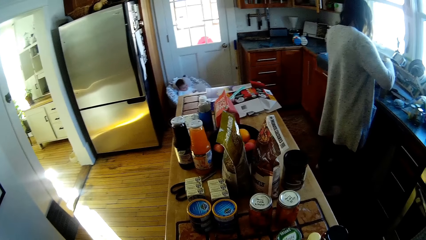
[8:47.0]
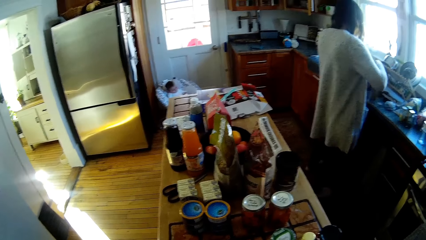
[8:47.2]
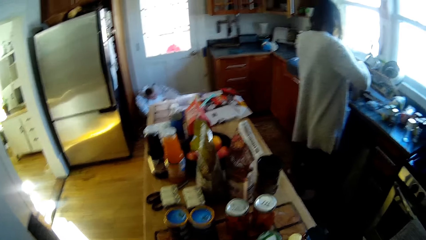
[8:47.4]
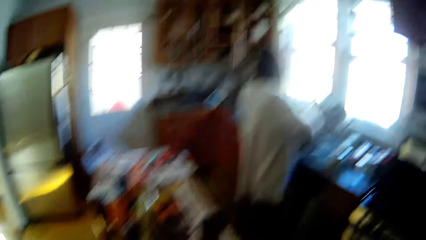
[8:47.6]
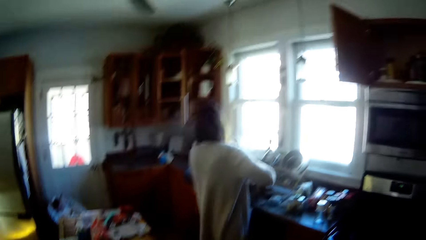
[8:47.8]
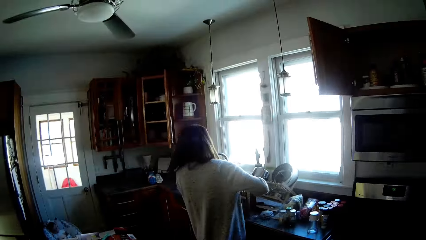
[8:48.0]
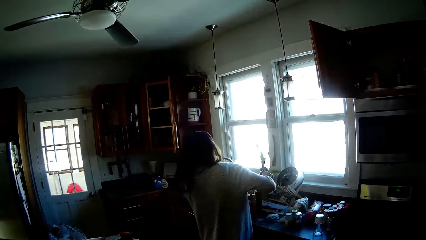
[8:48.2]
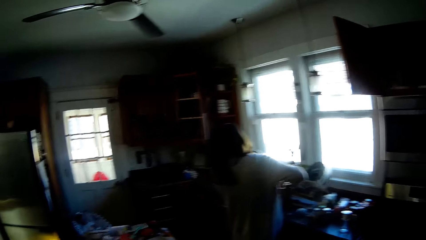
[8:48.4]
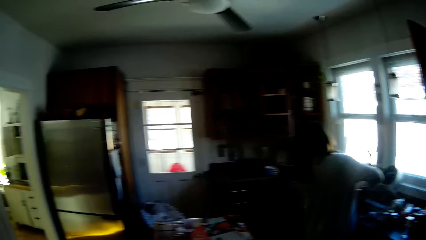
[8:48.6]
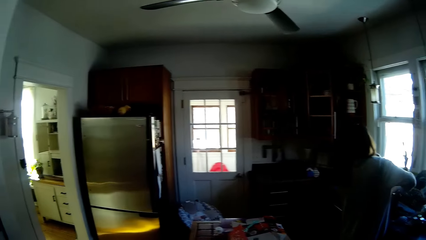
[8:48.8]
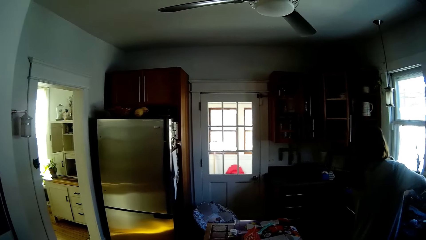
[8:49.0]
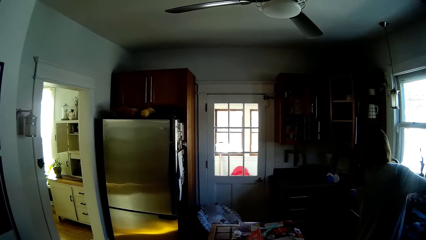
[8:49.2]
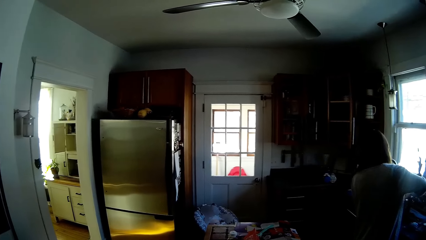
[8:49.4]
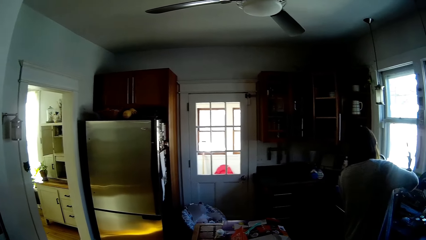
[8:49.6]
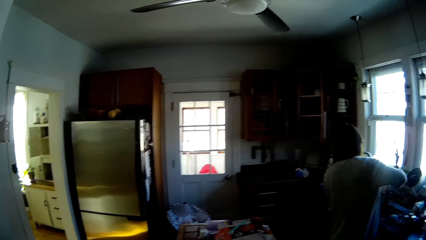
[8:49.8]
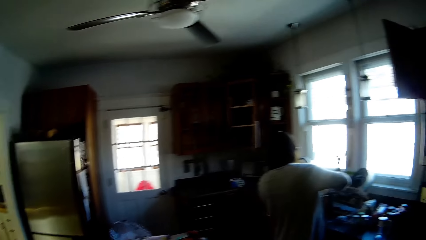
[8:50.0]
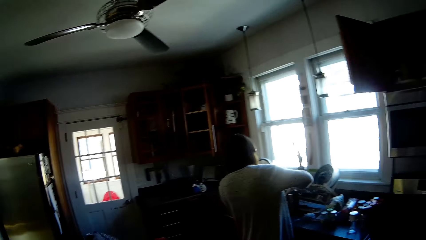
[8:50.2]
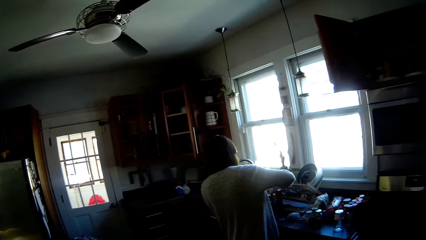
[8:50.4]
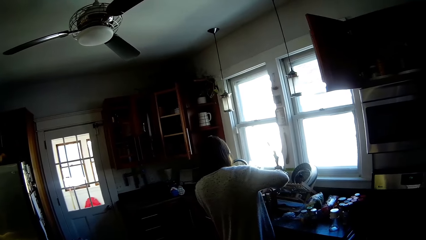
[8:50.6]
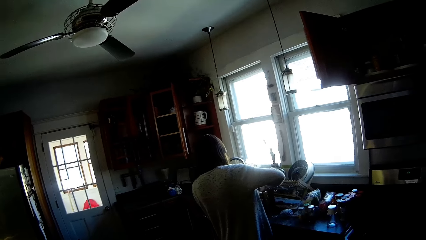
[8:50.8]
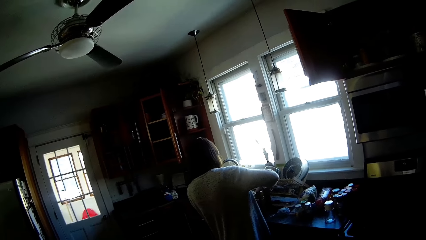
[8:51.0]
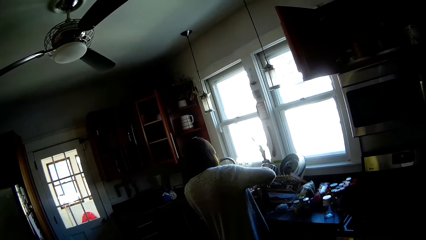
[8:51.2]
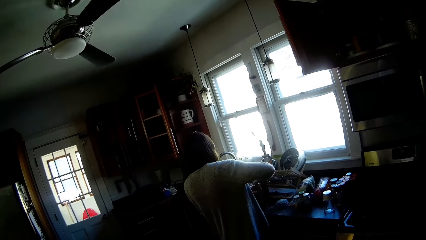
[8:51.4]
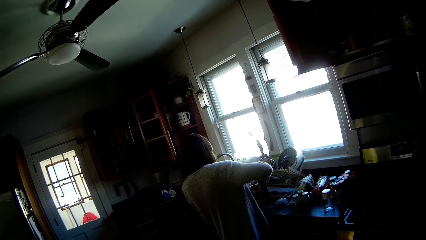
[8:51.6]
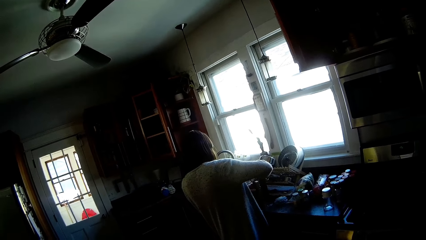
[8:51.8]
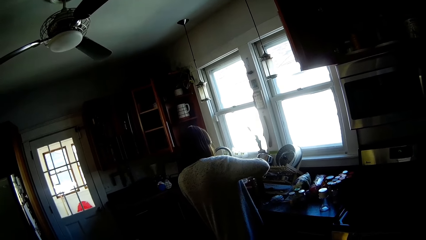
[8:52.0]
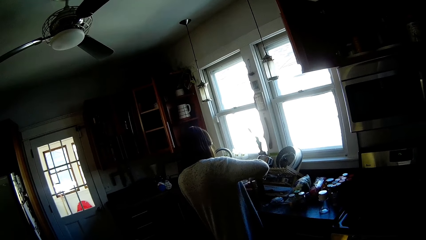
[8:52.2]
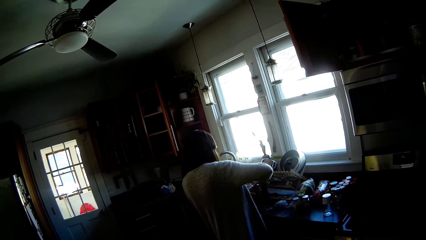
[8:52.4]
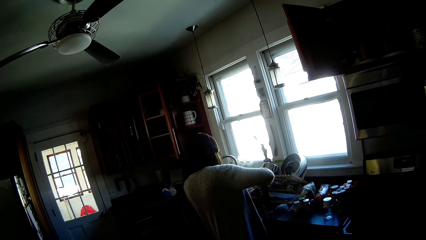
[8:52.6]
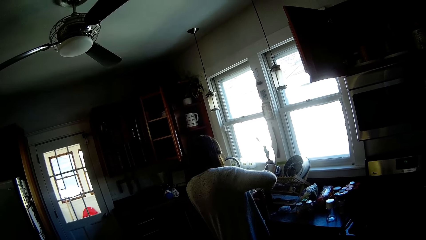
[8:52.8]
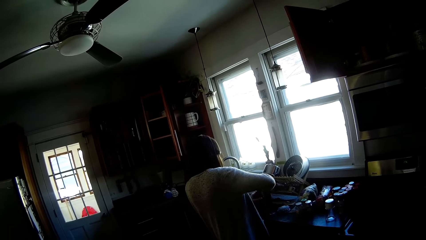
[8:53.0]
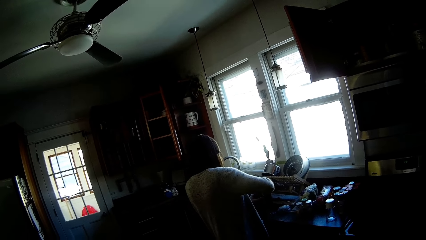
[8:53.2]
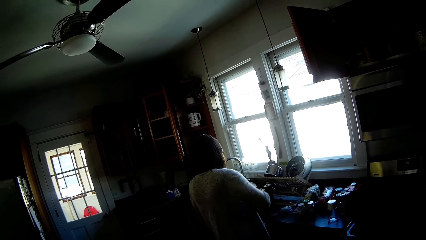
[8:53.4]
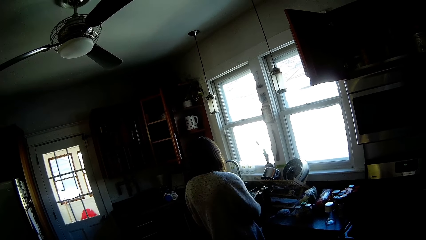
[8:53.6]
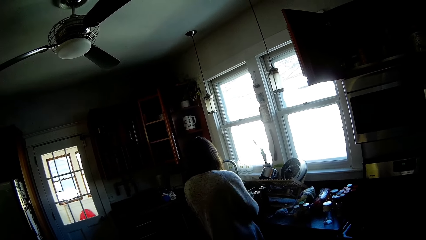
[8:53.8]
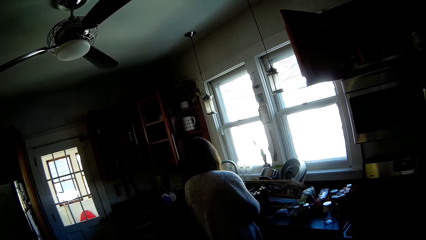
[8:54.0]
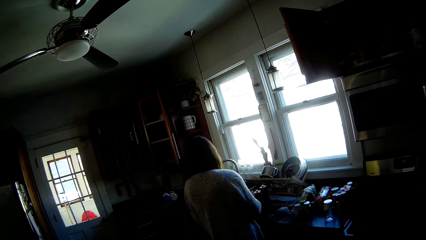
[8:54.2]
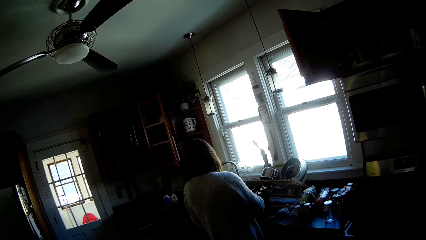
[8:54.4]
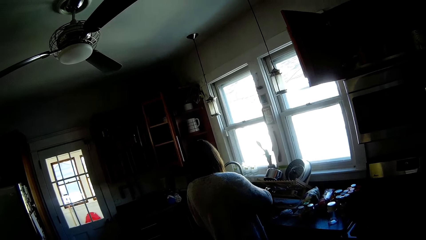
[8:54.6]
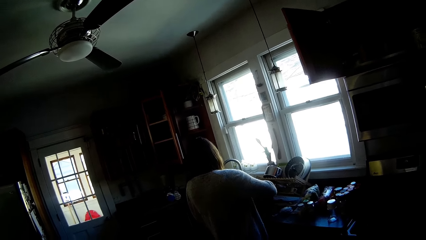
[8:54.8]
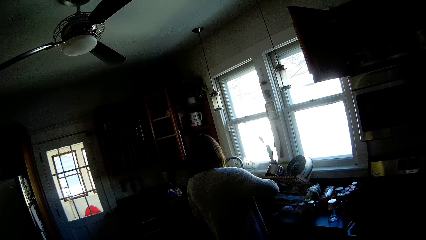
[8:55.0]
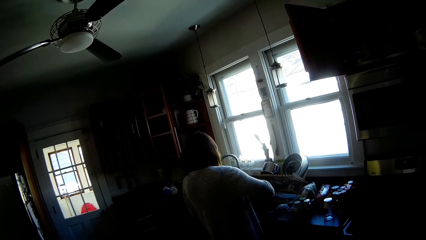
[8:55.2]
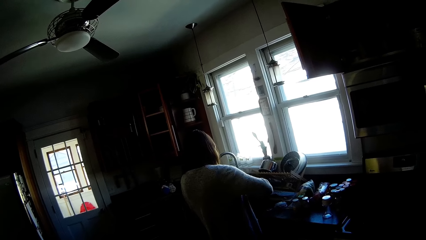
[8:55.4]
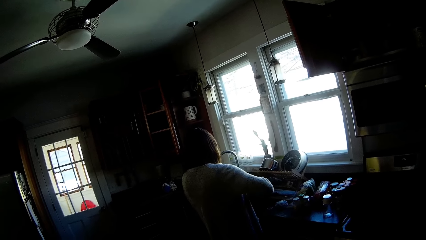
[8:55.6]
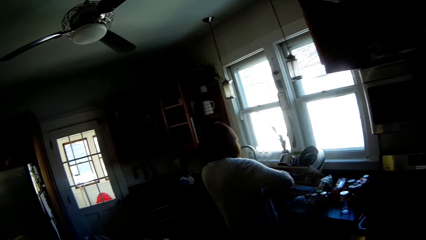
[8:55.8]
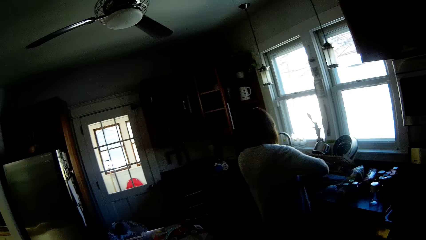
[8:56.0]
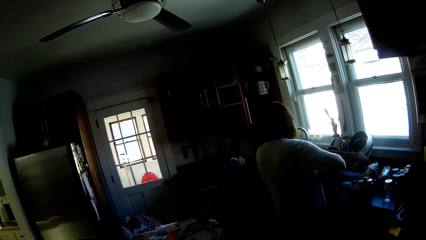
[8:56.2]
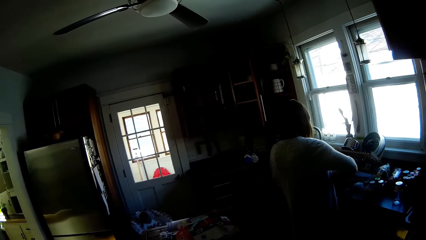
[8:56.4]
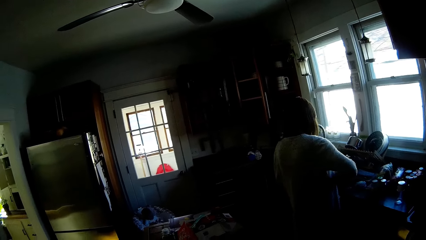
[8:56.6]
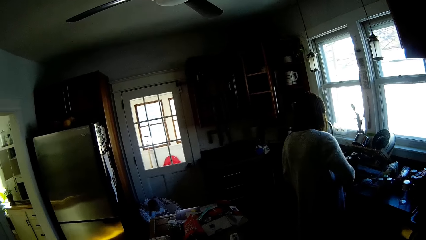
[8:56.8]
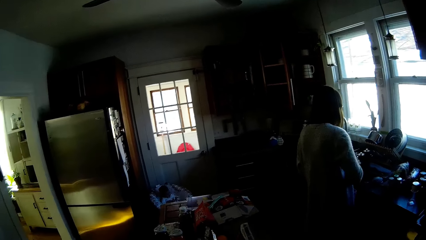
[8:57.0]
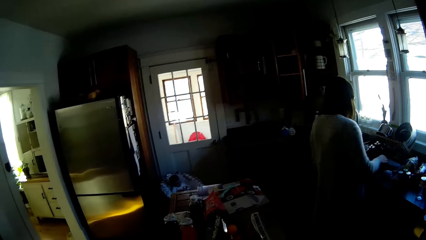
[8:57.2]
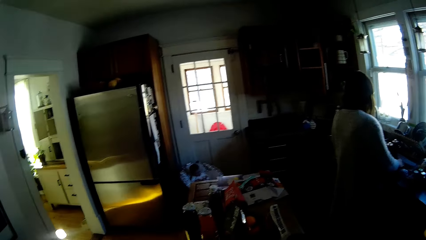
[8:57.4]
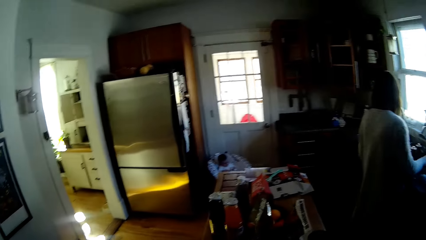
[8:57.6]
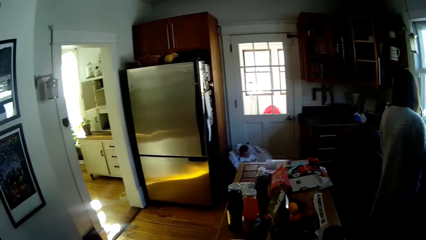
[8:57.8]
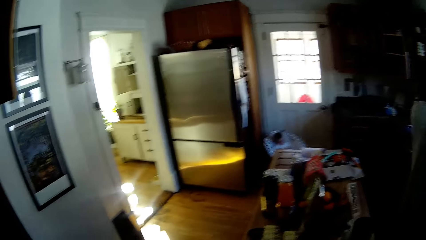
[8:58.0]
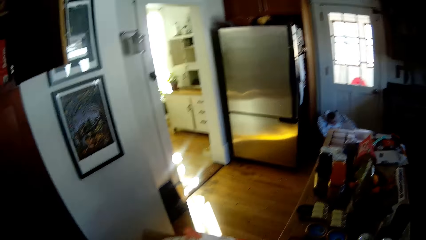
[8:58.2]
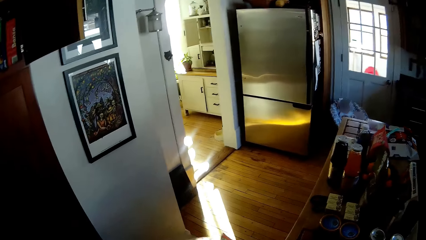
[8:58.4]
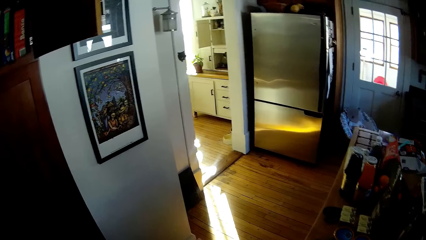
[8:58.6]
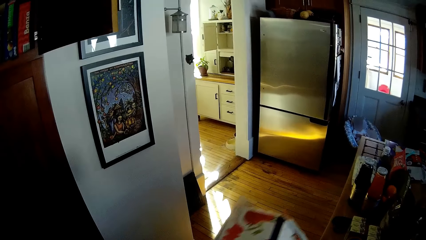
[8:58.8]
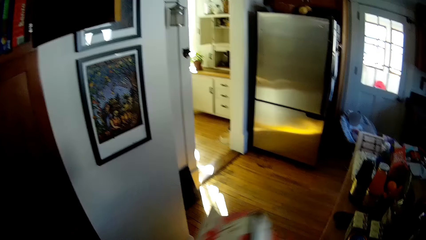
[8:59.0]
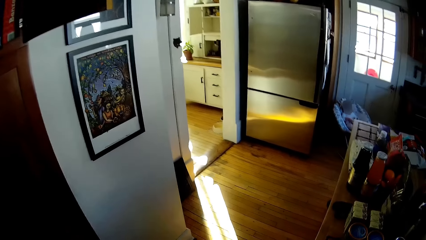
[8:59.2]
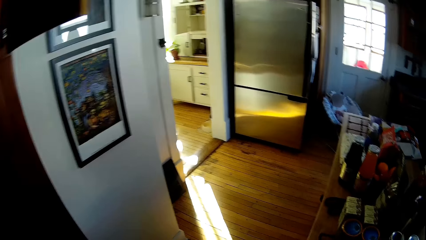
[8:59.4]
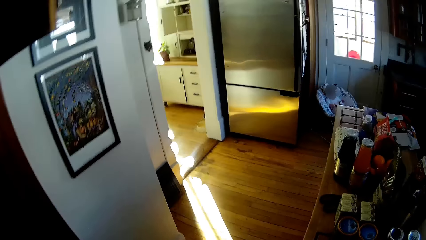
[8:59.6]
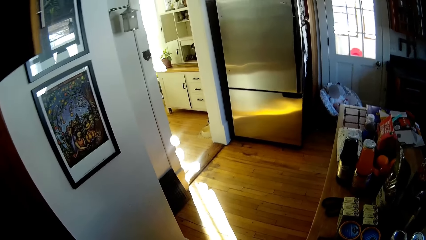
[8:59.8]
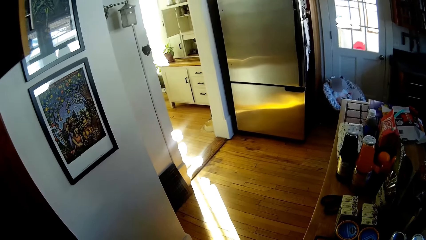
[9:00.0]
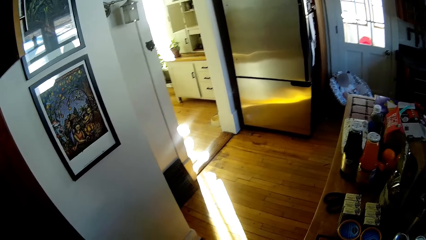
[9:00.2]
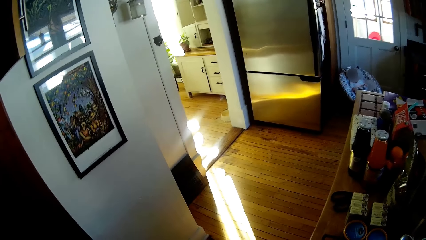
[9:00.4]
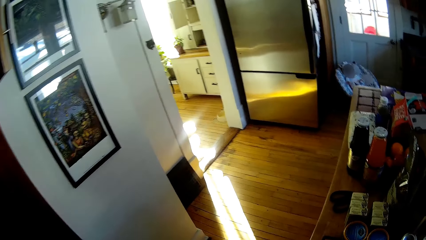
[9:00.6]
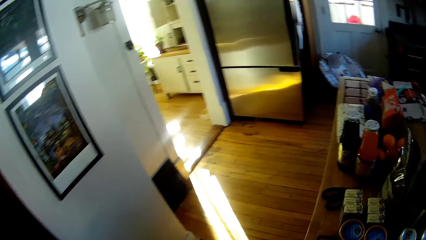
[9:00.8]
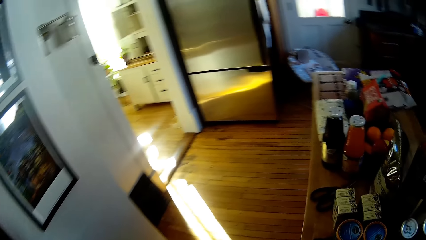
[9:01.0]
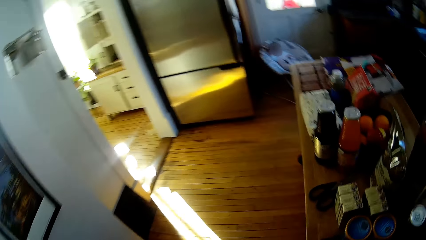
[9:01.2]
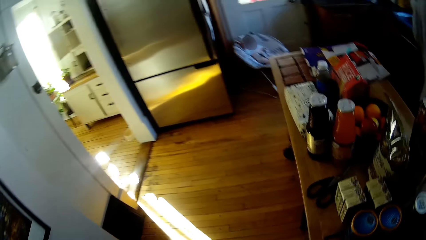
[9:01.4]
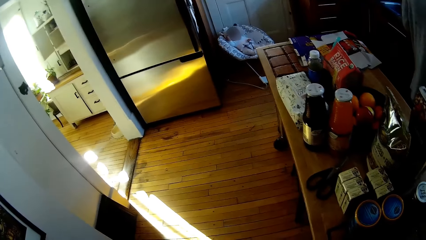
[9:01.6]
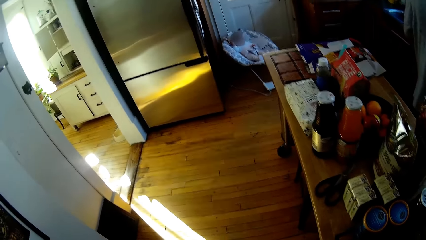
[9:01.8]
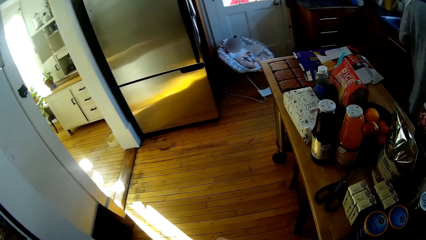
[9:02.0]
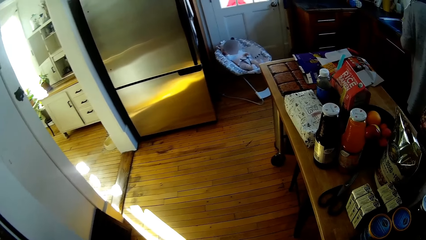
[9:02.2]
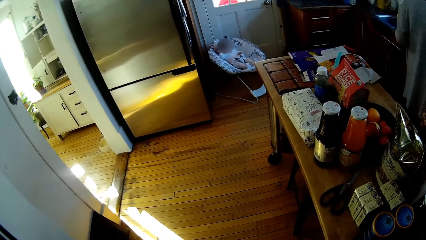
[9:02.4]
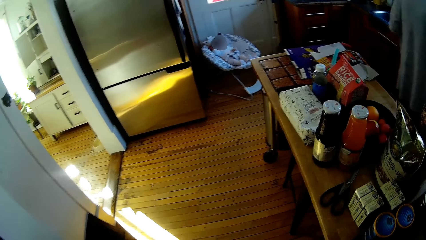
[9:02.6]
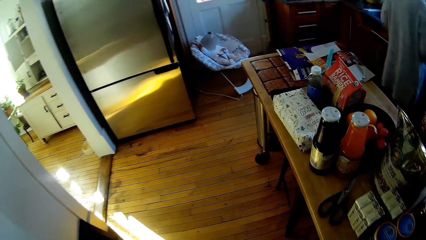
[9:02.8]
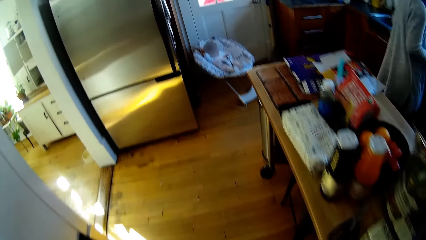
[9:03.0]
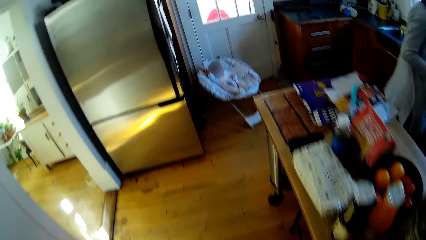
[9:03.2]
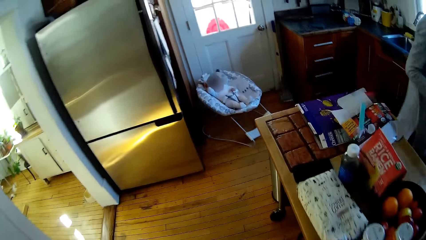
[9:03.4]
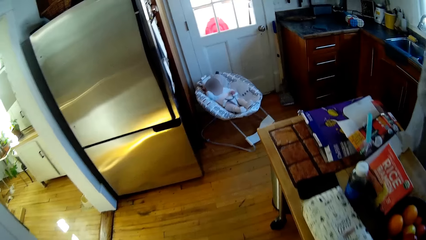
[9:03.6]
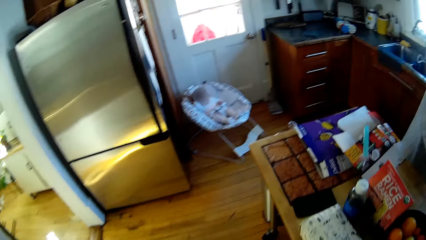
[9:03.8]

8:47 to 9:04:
The camera wearer picks a box from the kitchen island. They speak to a lady. The lady touches something at the sink.
